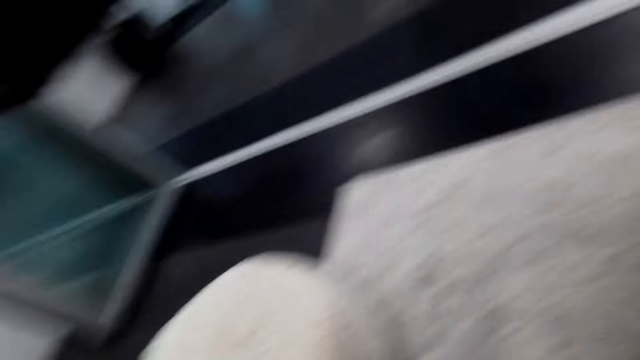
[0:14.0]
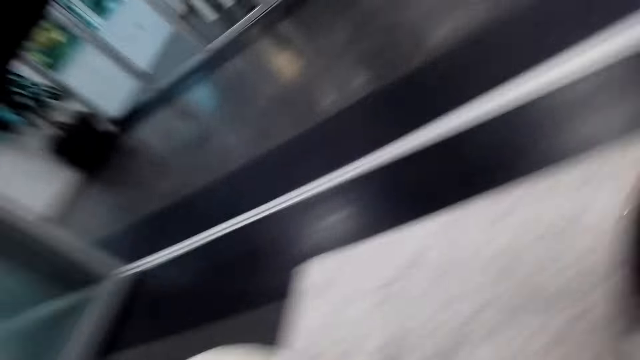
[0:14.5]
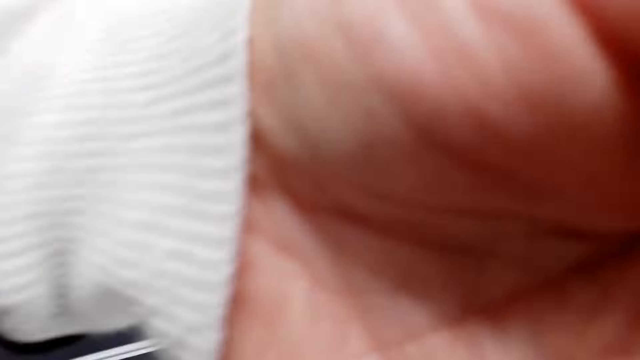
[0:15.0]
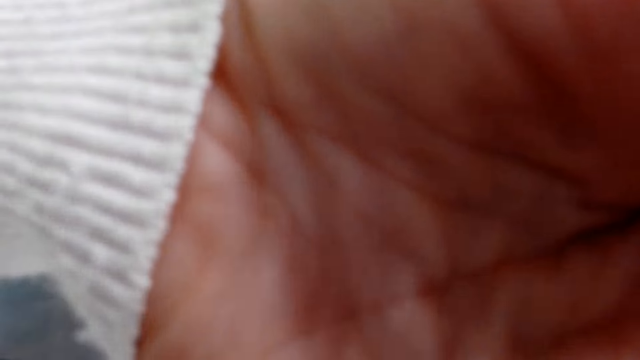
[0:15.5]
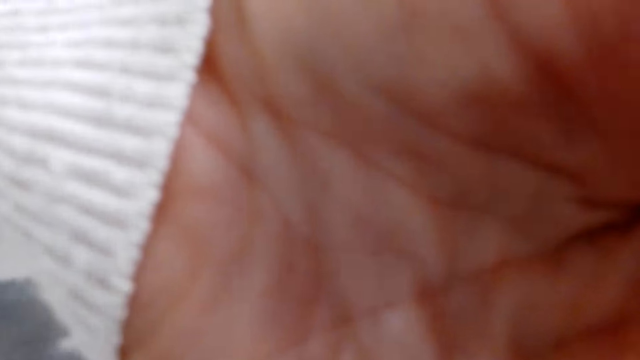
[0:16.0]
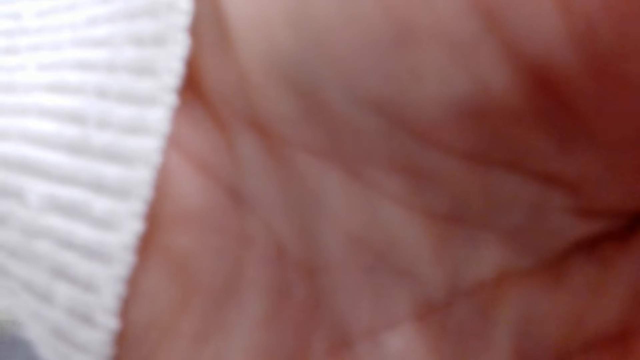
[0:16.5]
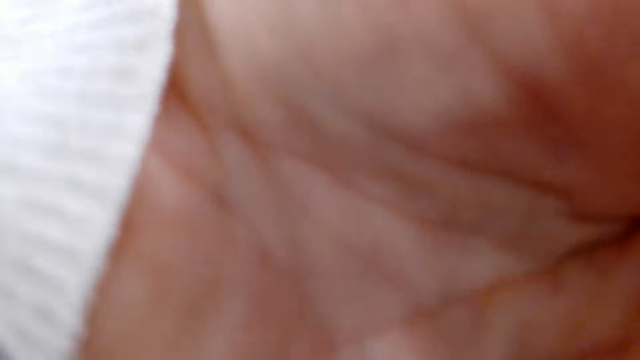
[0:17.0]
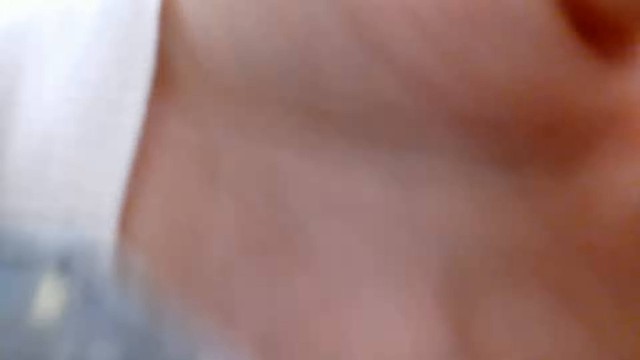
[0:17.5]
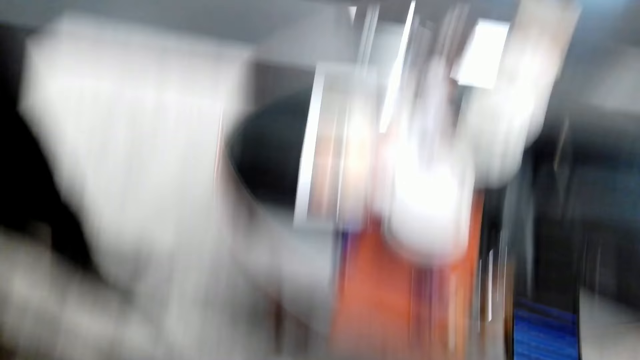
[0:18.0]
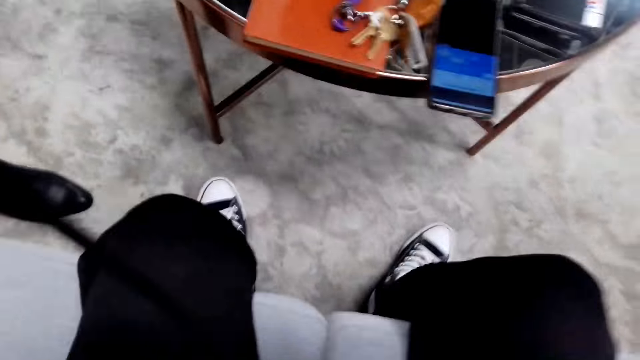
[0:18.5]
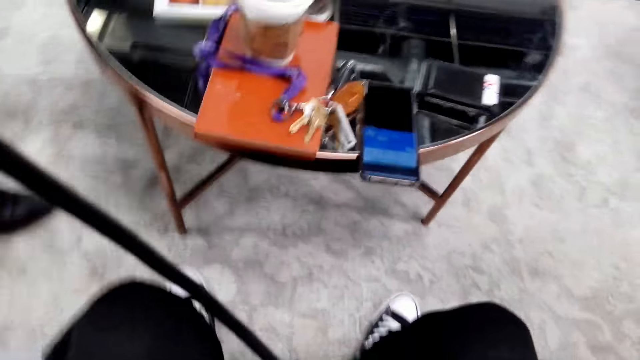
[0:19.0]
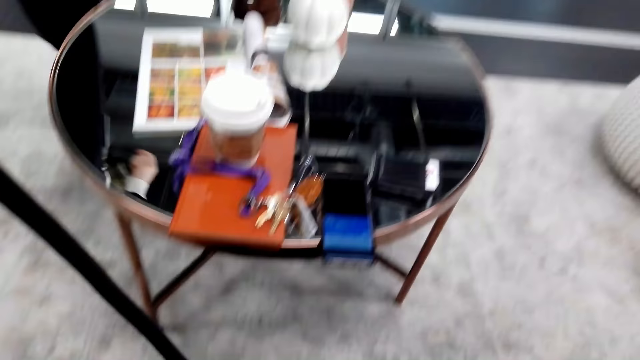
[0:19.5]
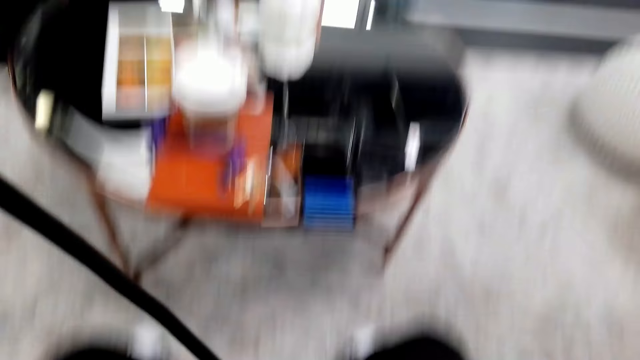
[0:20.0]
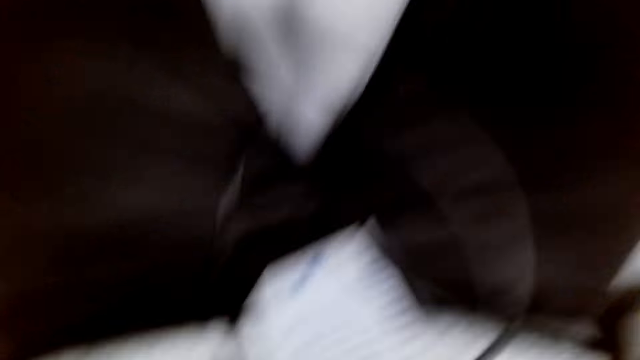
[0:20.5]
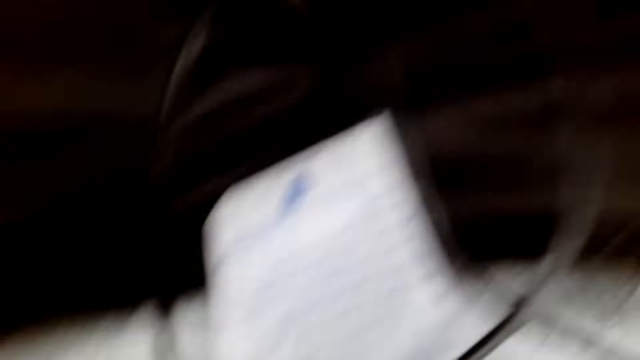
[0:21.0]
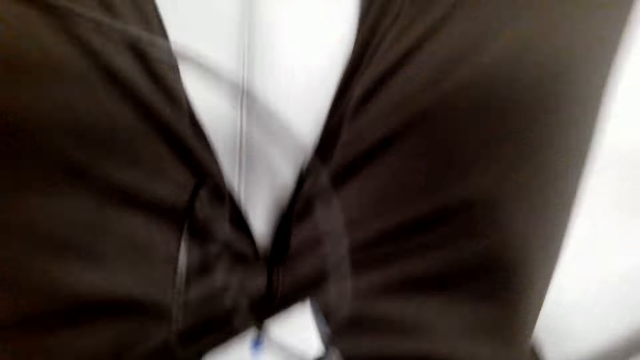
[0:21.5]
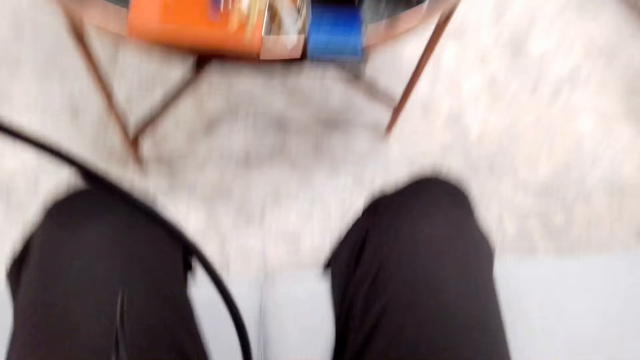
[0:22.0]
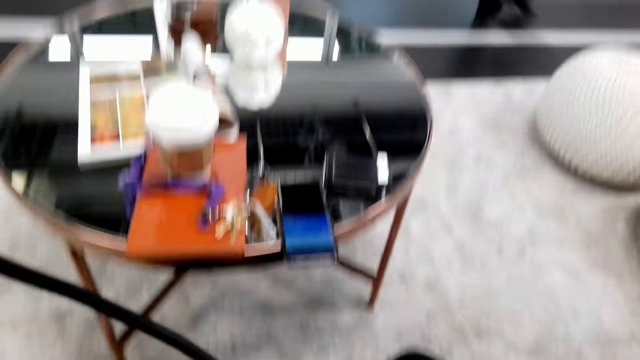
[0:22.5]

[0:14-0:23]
A person adjusts a camera. The camera wearer sets the camera.

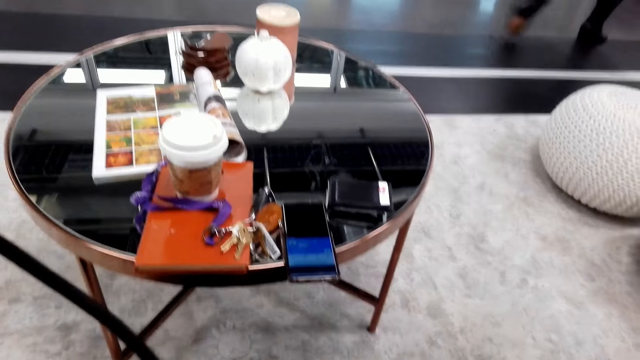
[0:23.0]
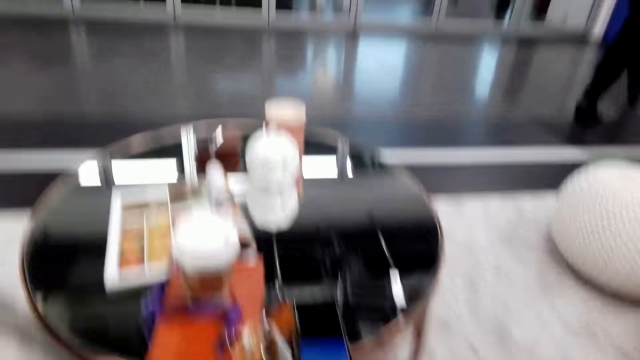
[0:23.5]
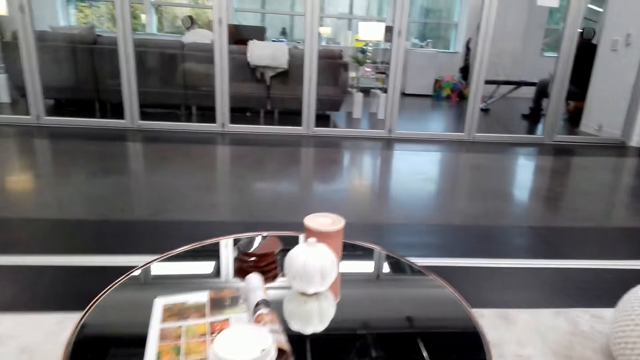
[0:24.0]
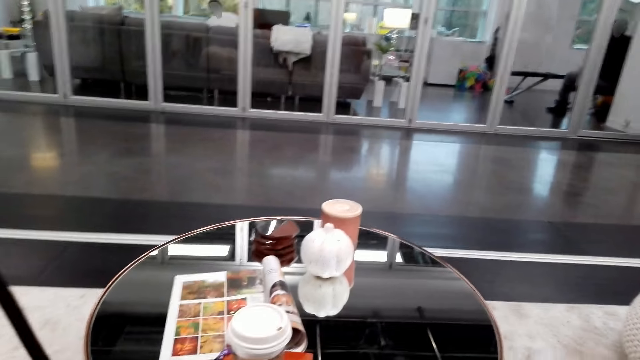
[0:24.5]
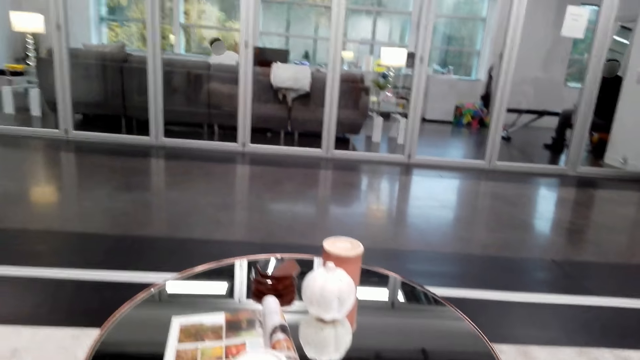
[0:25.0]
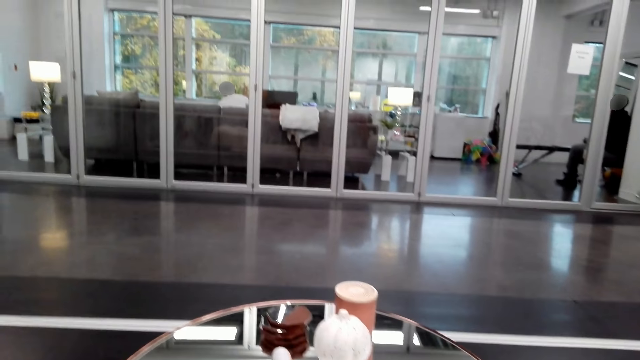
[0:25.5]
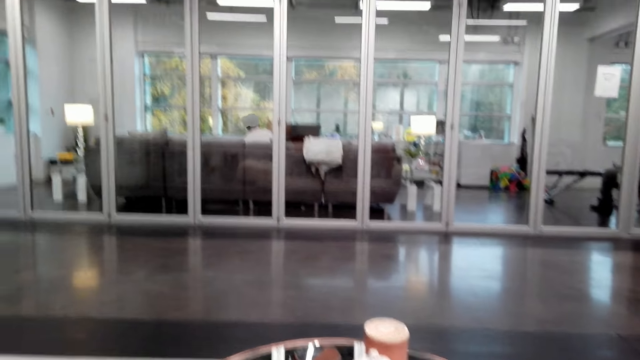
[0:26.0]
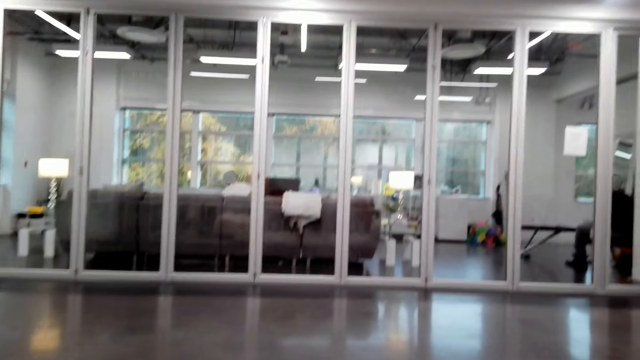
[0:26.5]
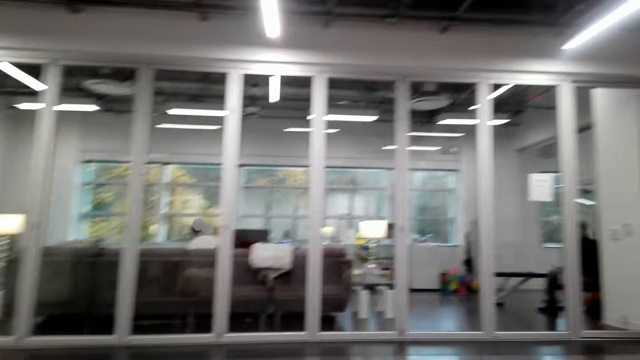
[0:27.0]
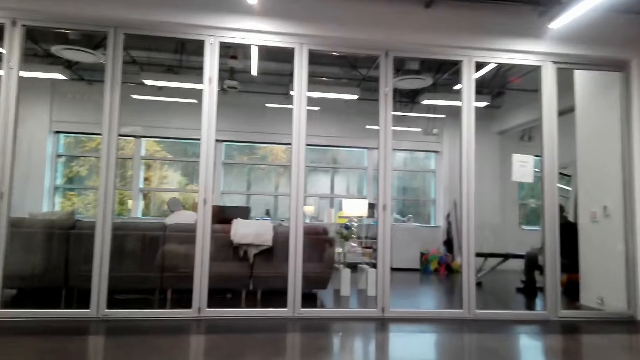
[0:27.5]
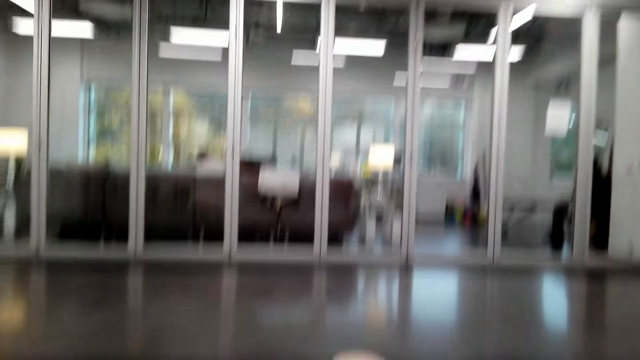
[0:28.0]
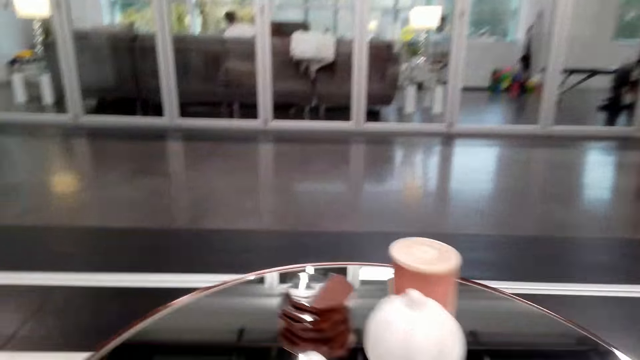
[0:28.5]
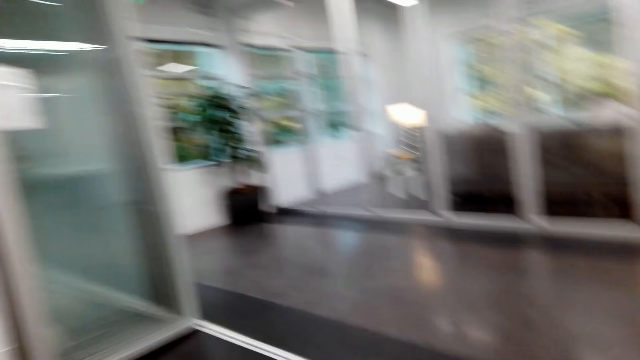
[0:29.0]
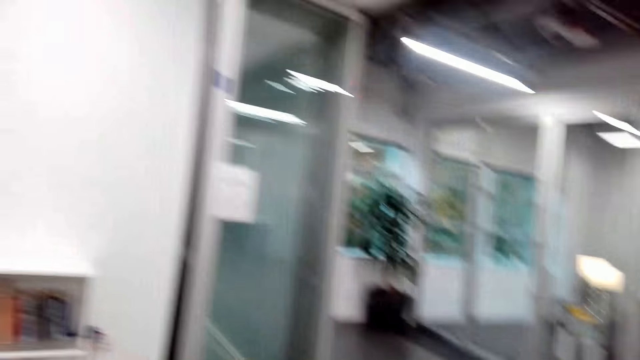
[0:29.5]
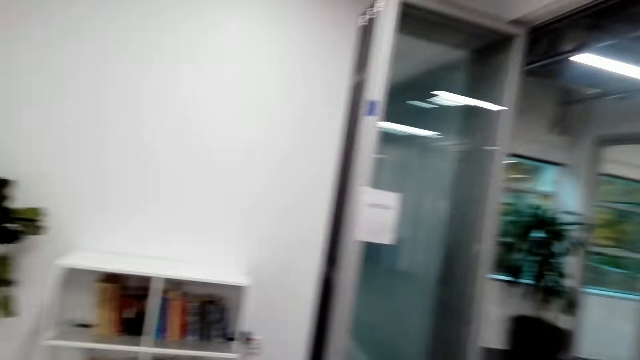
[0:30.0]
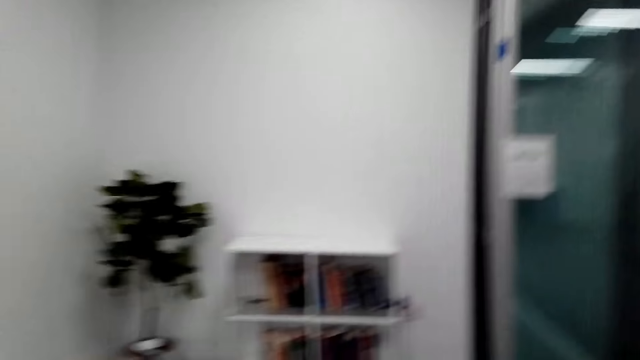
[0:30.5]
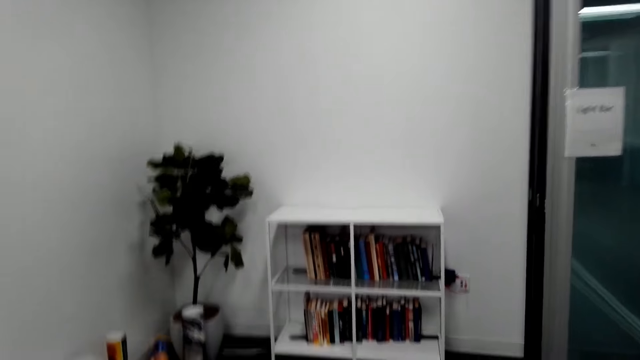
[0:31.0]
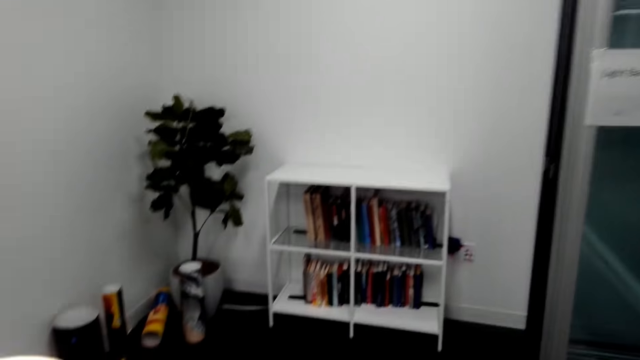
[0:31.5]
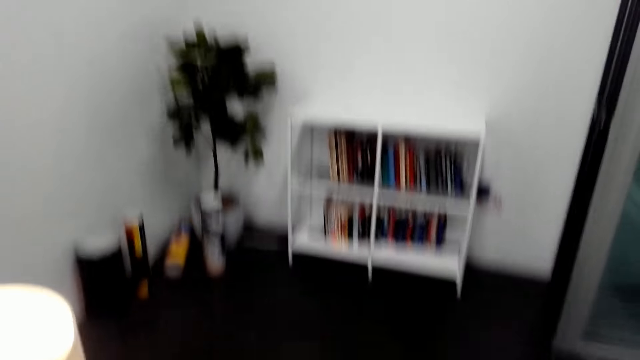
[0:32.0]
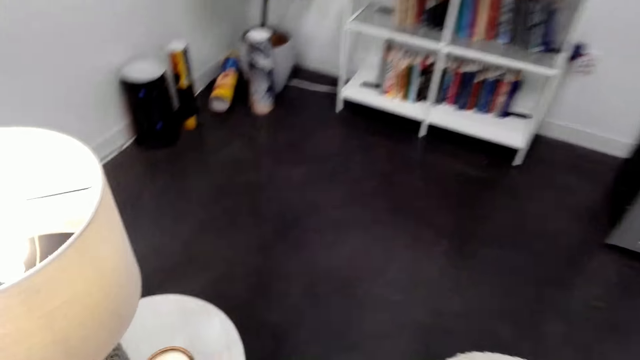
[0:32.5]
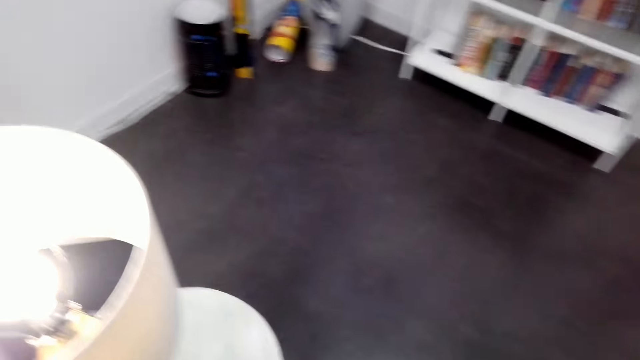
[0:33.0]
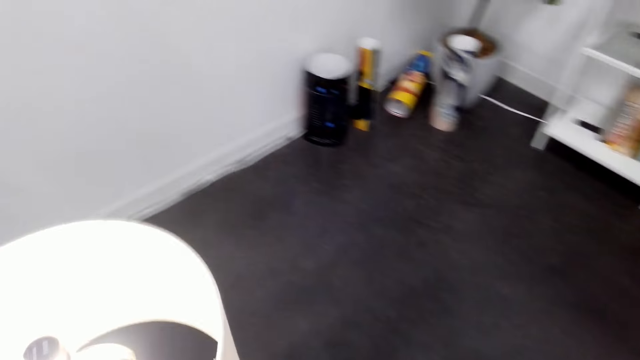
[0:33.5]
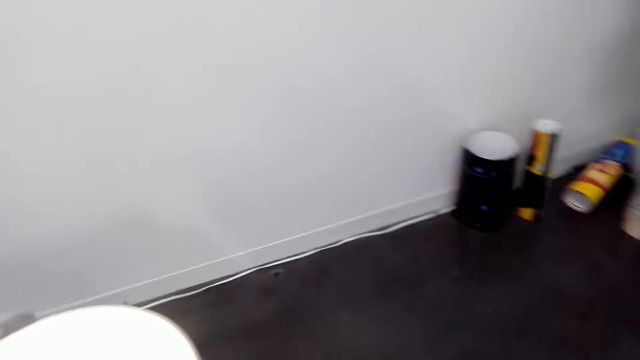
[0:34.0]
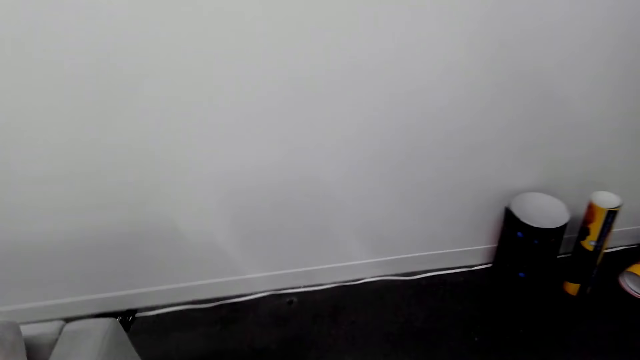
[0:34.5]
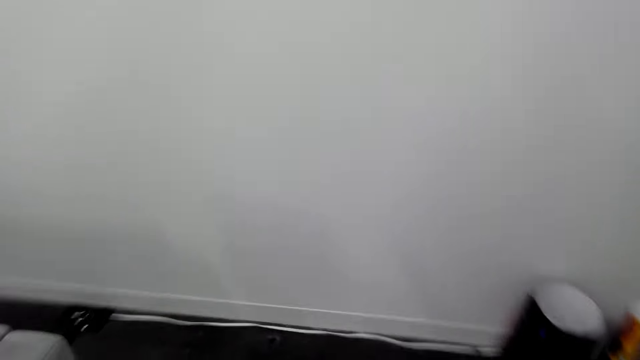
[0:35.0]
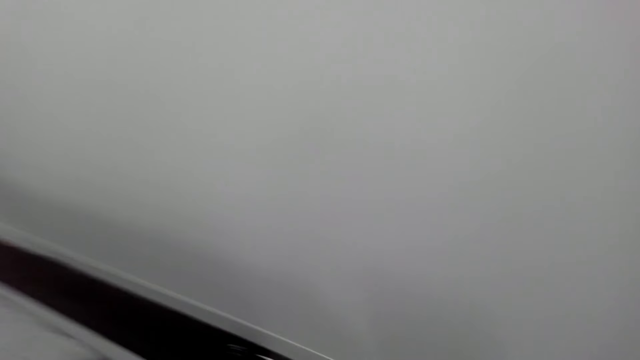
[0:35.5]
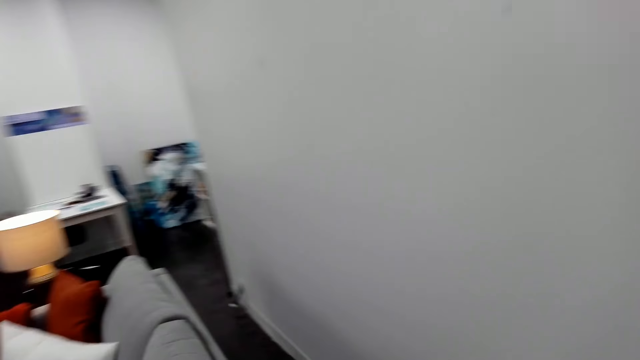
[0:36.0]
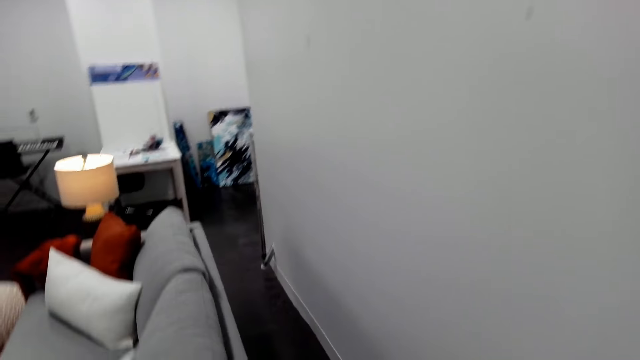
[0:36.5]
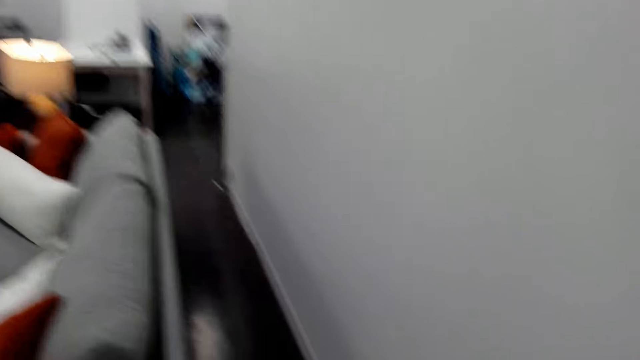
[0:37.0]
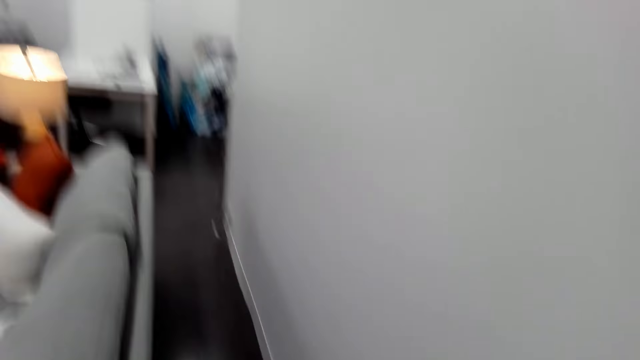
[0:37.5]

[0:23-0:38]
The camera wearer walks around. They look around.
